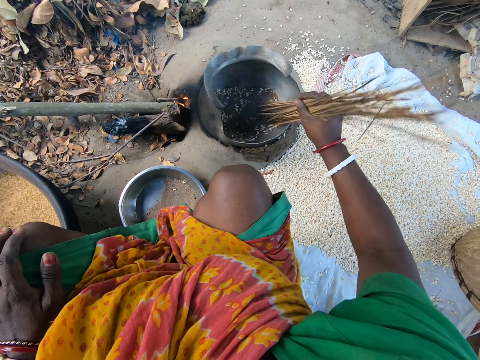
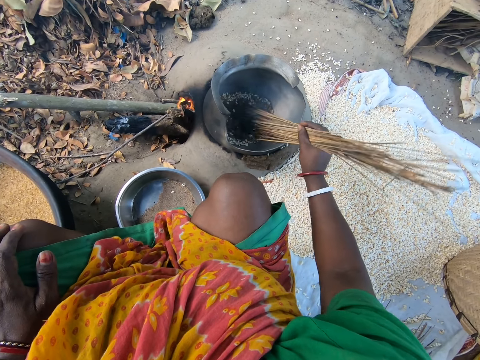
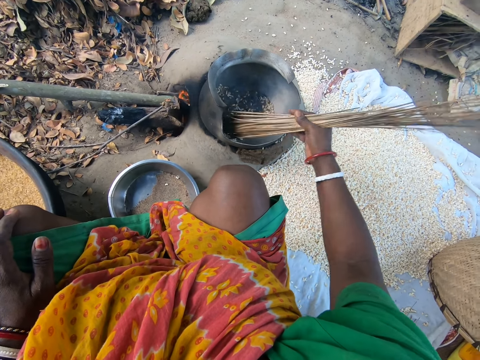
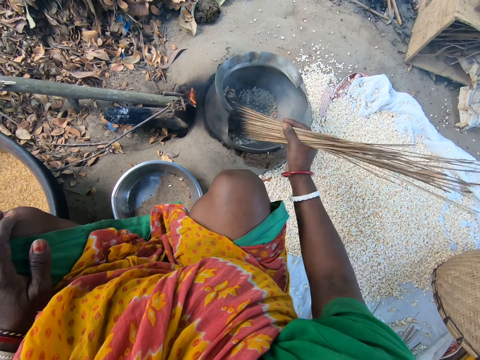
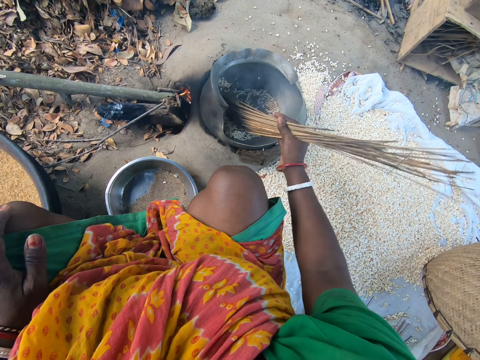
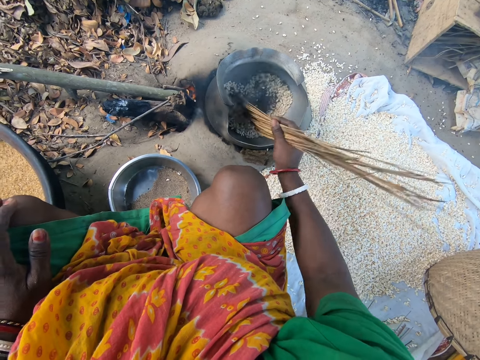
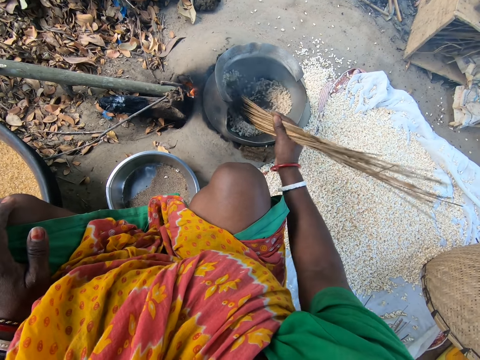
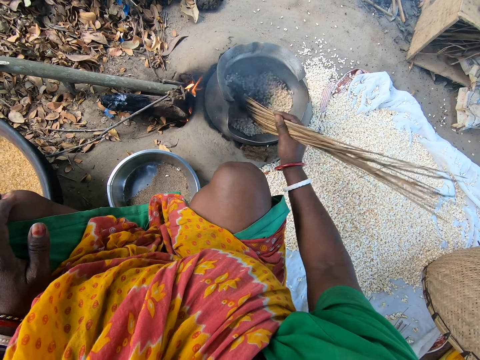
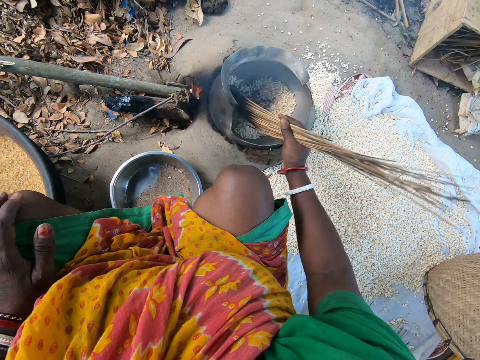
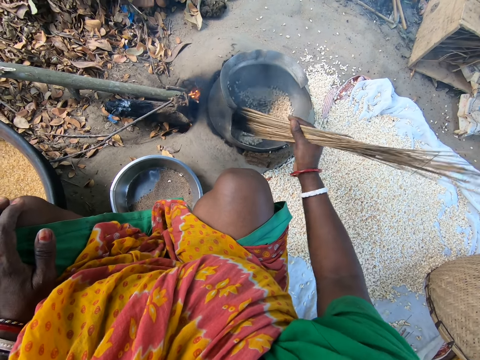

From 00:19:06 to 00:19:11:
The camera wearer rests her left hand on her knee.

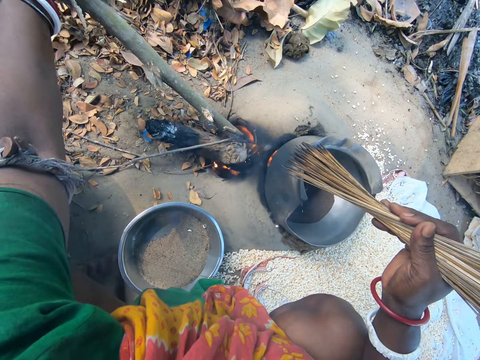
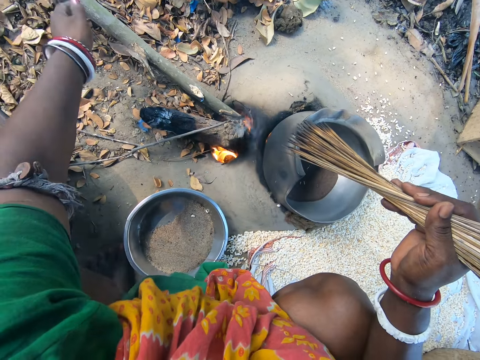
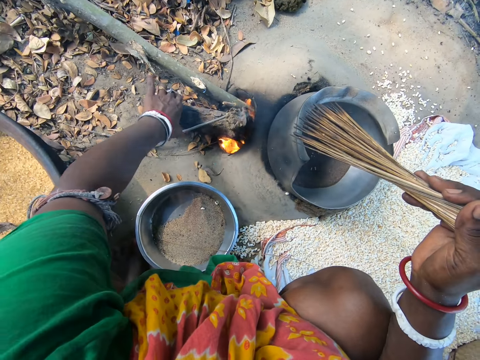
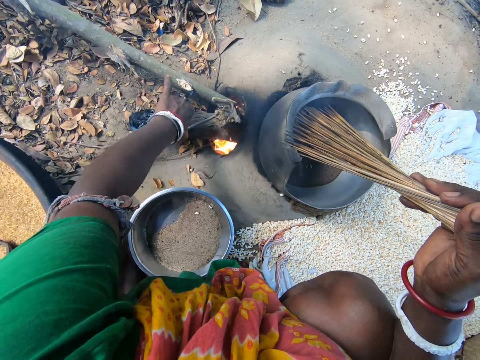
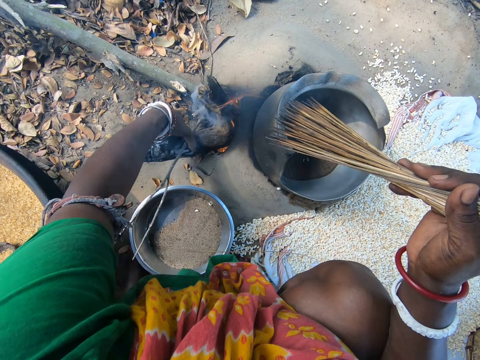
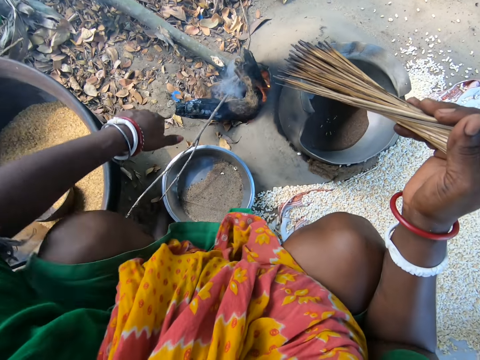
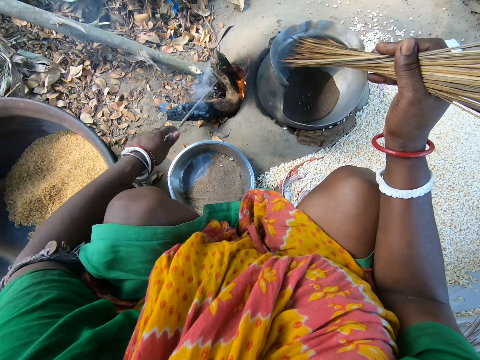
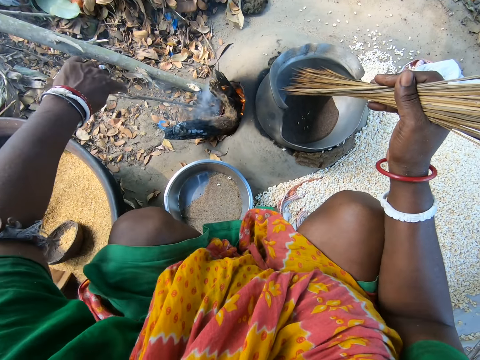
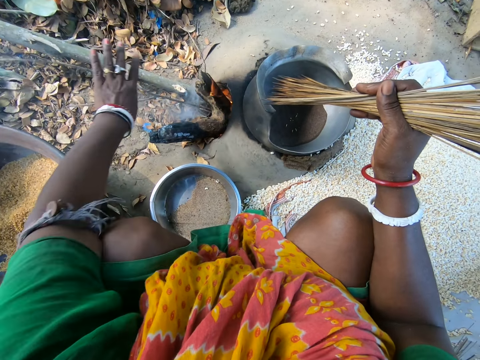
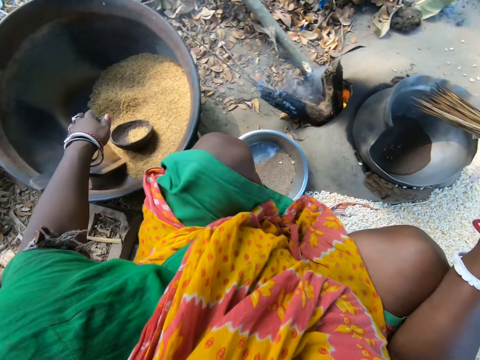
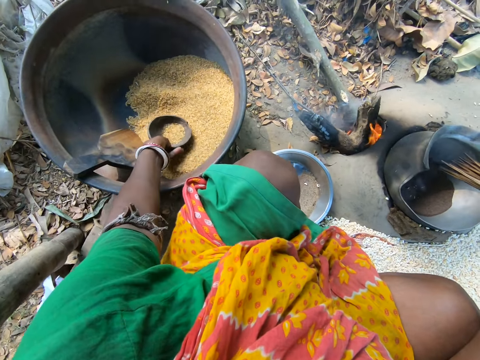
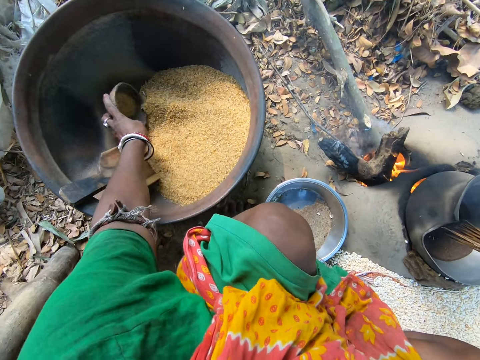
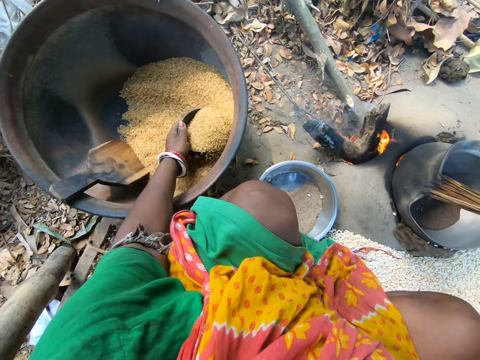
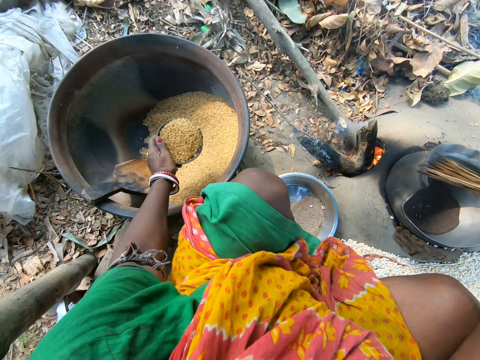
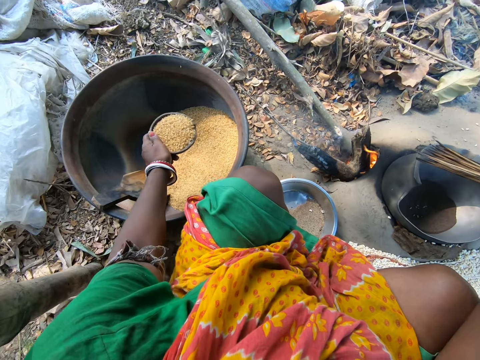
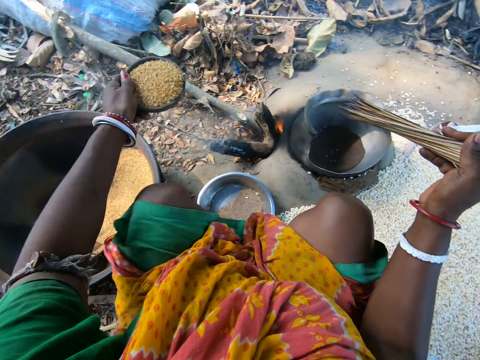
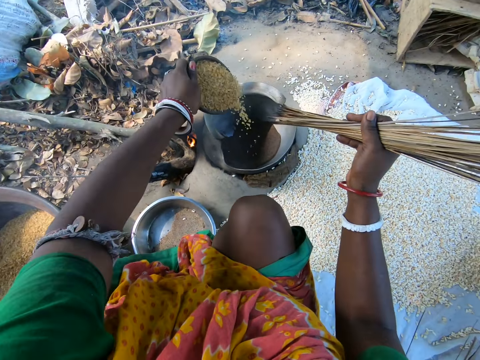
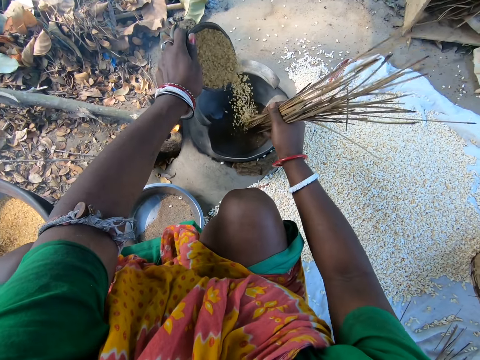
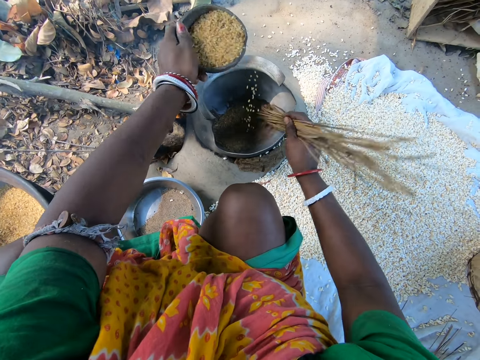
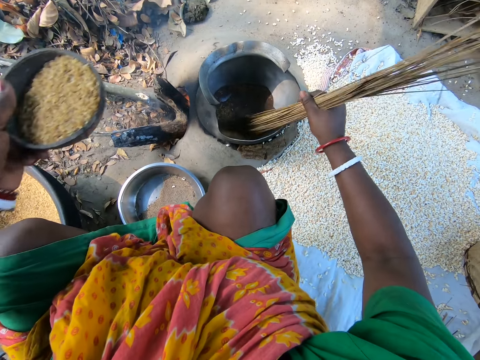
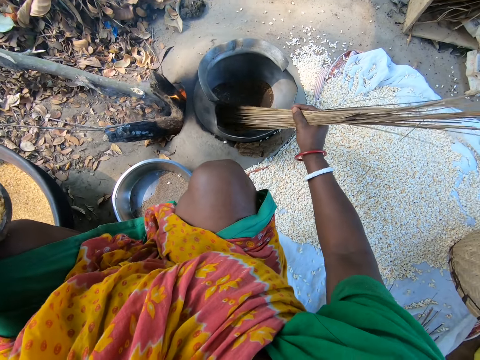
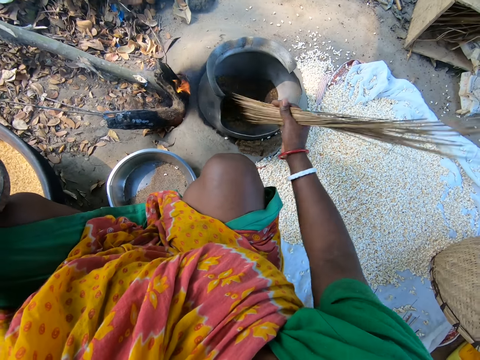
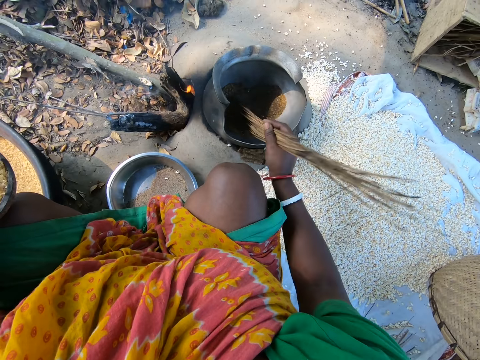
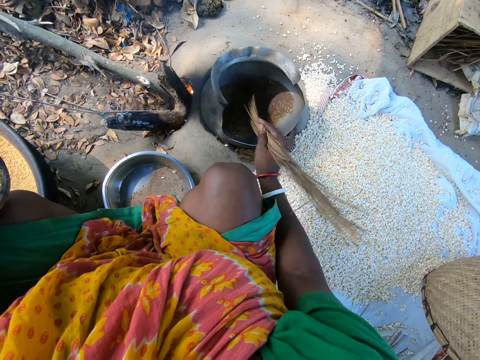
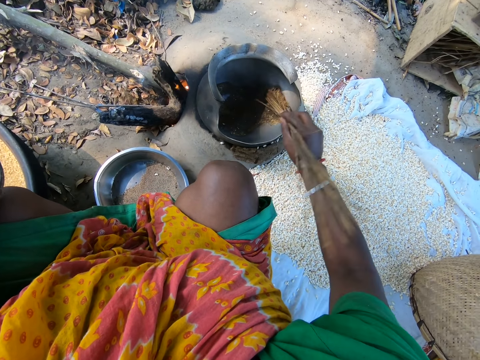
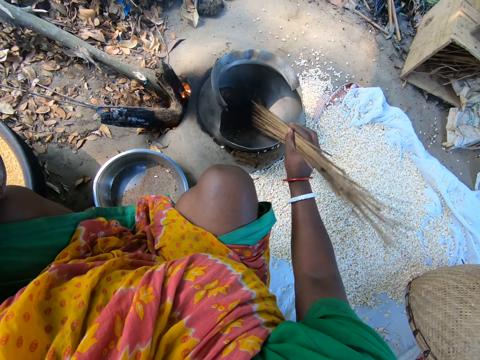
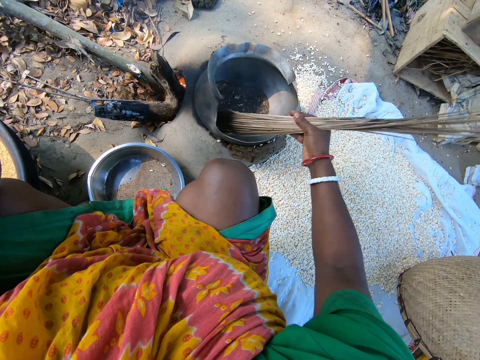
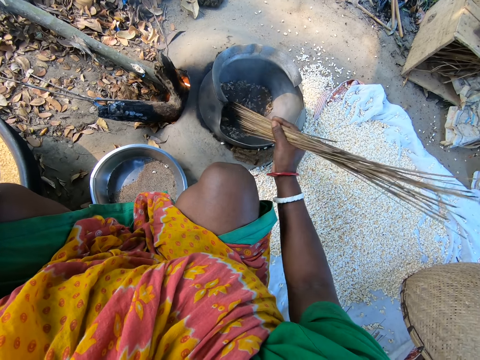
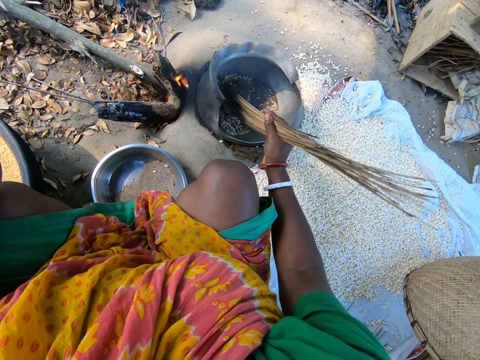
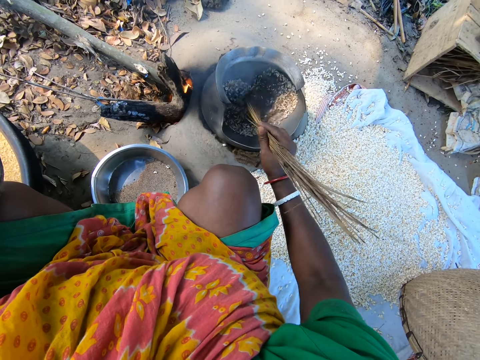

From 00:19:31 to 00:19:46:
The camera wearer drops the firewood on the ground. They turn a piece of firewood in the fireplace. They grab a twig from the ground. They insert the twig in the fireplace and let go of the twig. They pick the bowl in the pot on the ground. They scoop cereals from the pot with the bowl. They pour the cereals from the bowl into the metal pot on fire. They sand roast popcorns in the metal pot. They mix the cereals in the pot with the broom. They stir the cereals in the pot with the broom.

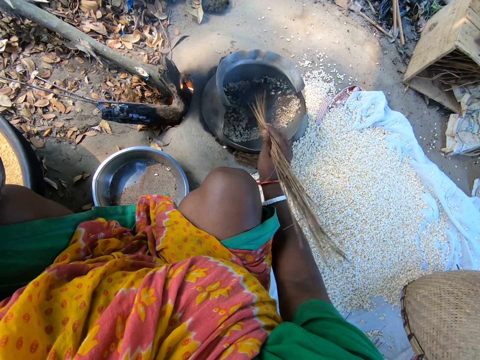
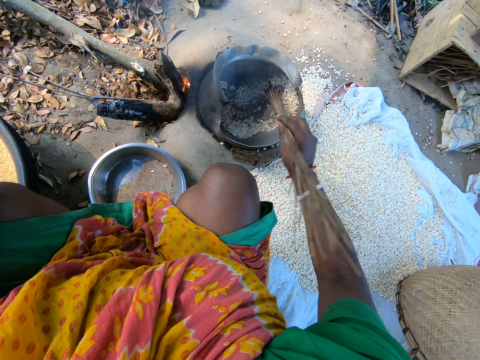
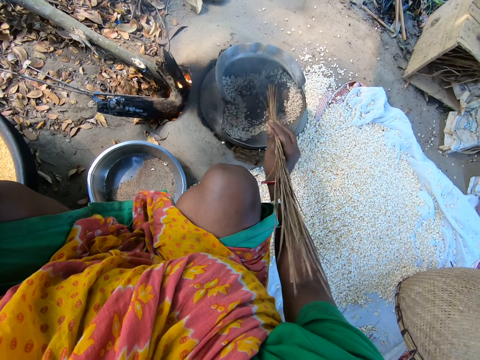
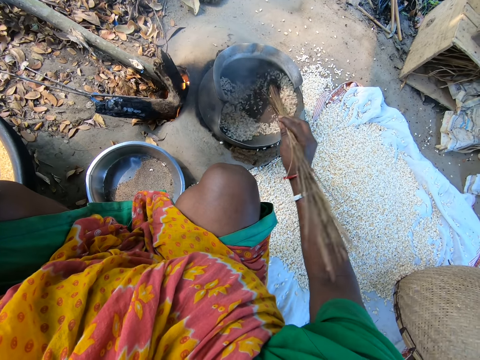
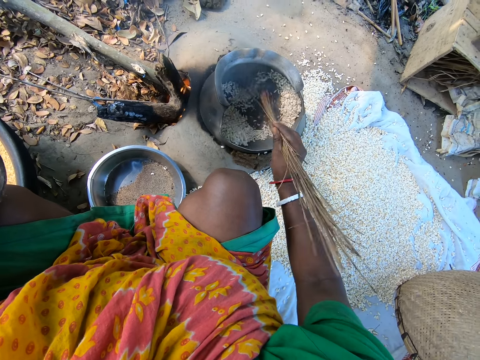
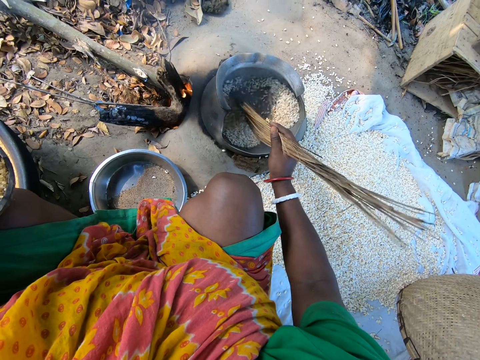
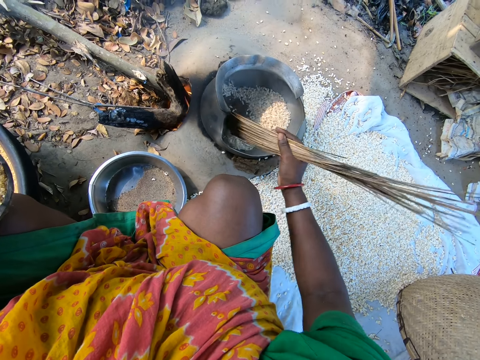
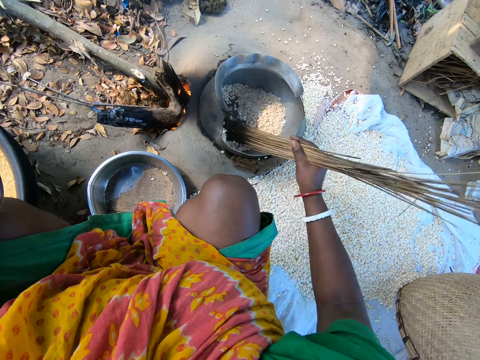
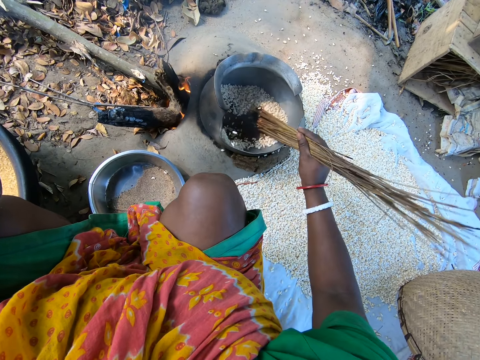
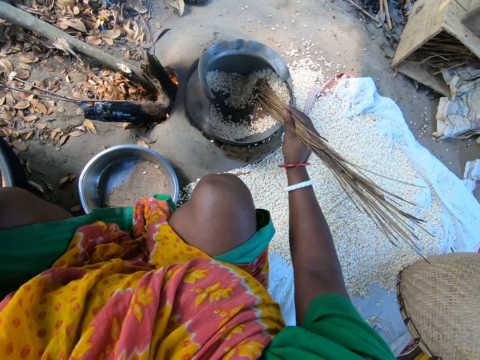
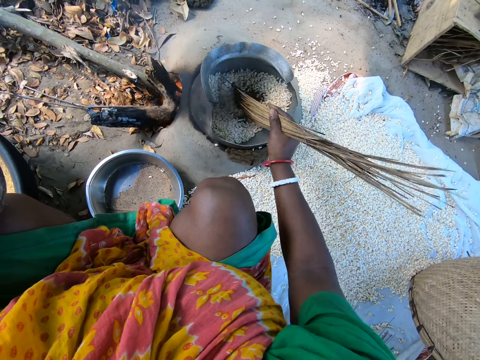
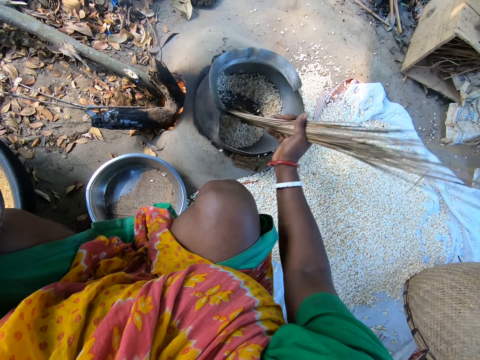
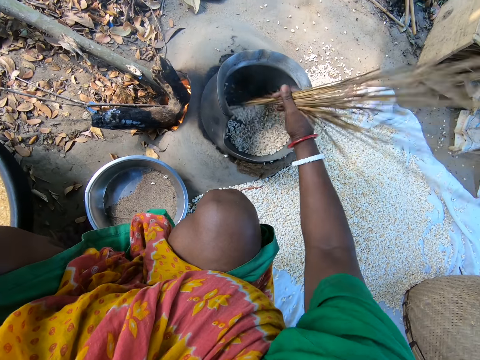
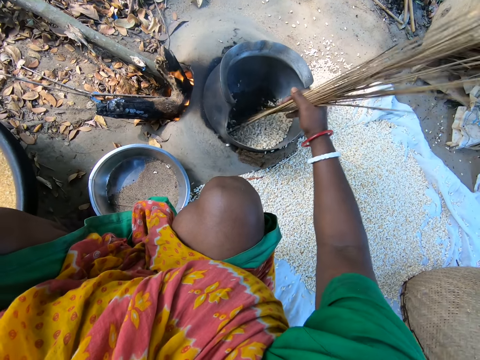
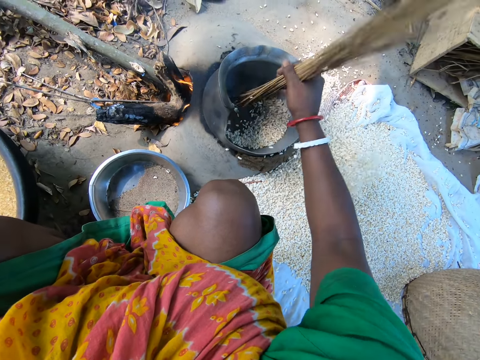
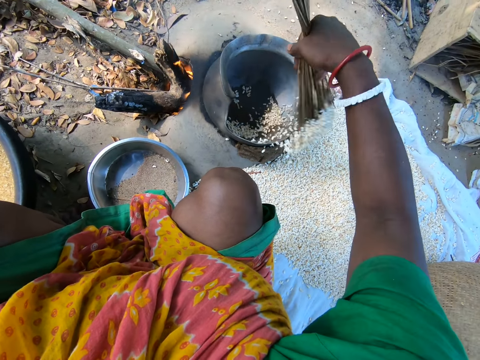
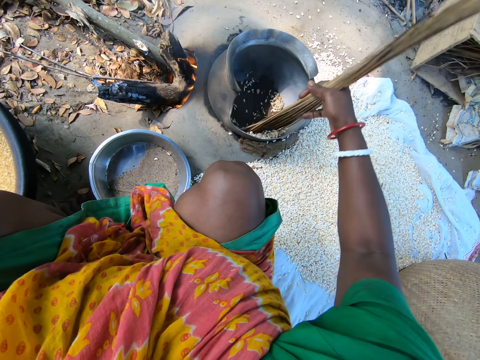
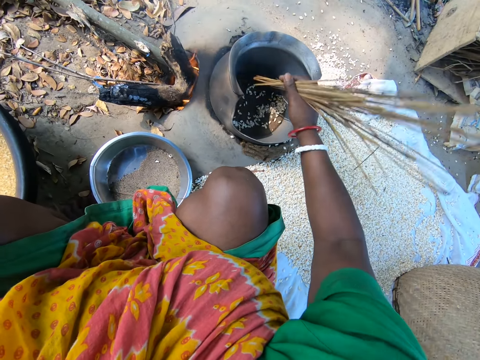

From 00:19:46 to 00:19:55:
The camera wearer removes cooked popcorn from a metal pot using coconut sticks onto a piece of clothing on the ground.
